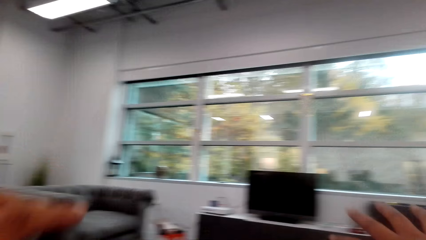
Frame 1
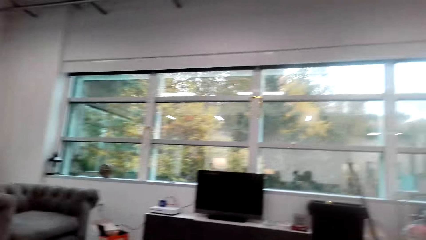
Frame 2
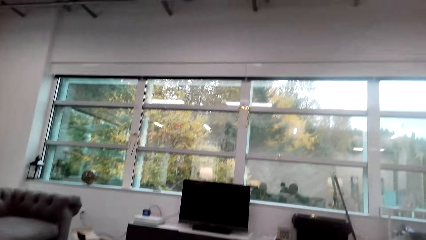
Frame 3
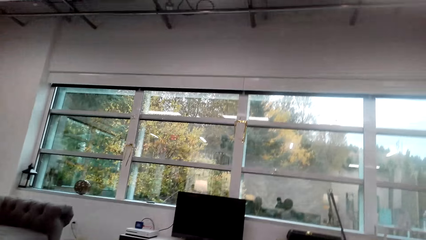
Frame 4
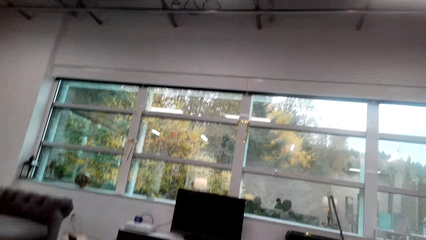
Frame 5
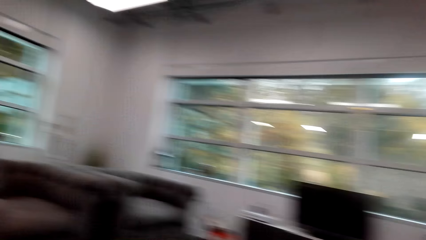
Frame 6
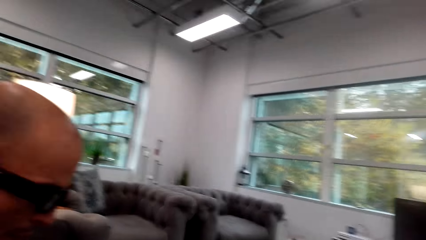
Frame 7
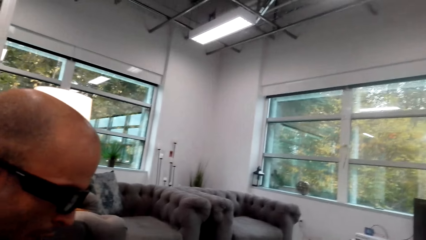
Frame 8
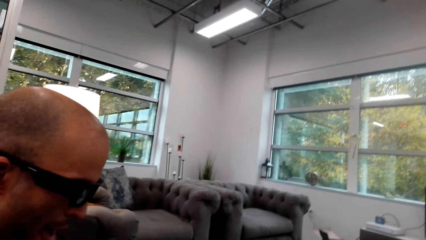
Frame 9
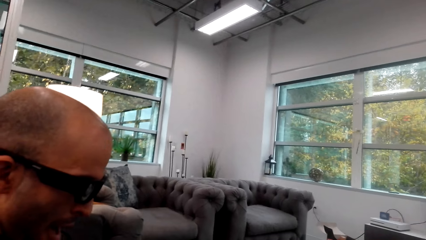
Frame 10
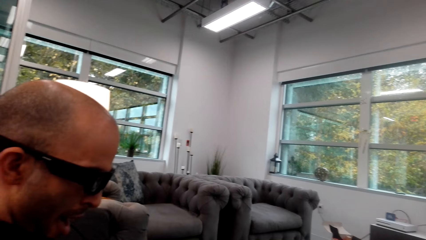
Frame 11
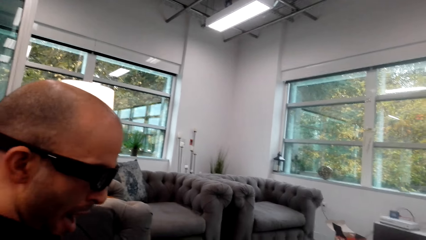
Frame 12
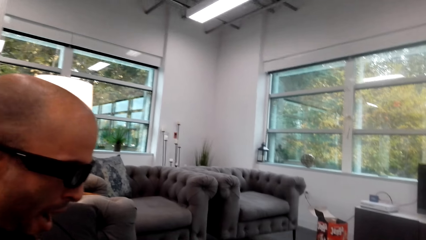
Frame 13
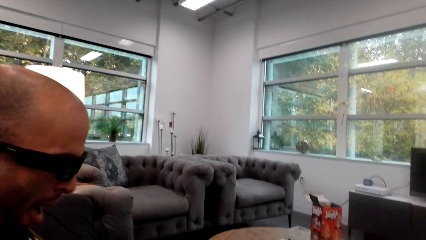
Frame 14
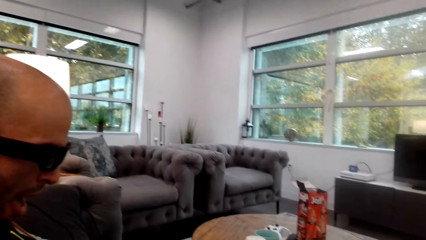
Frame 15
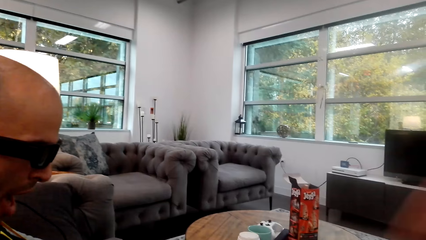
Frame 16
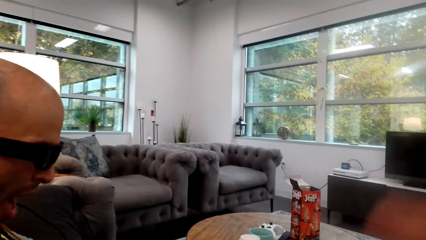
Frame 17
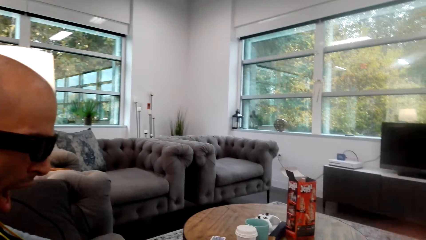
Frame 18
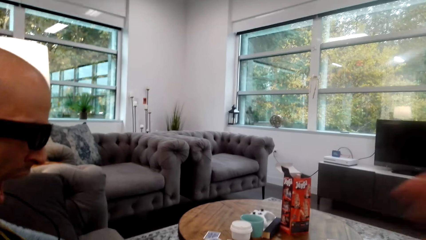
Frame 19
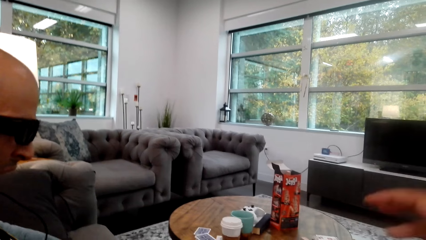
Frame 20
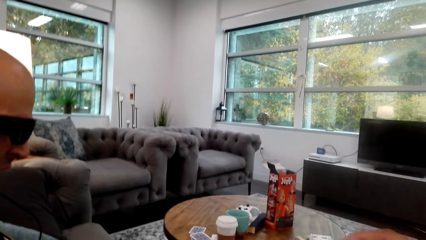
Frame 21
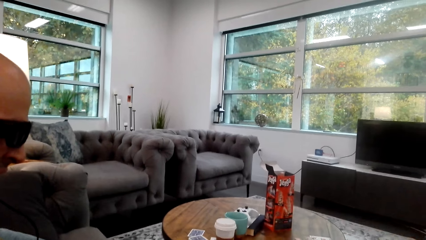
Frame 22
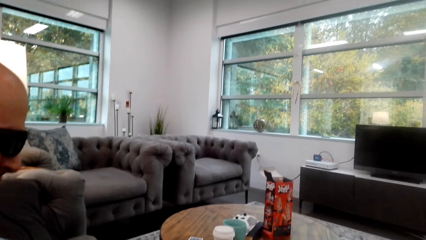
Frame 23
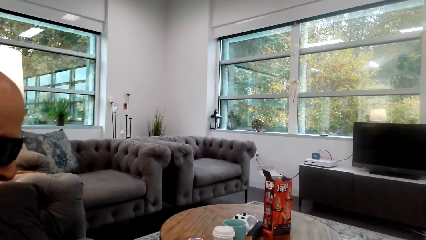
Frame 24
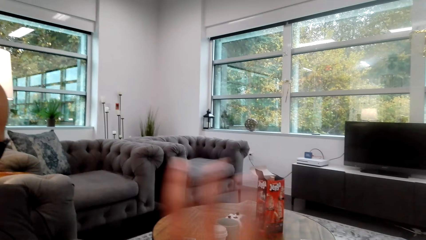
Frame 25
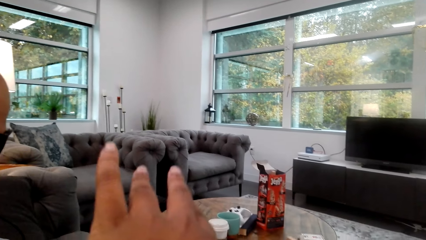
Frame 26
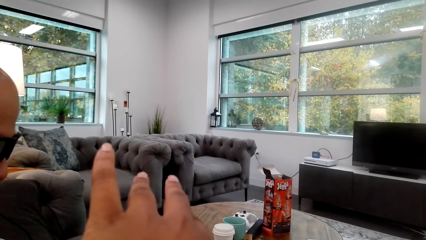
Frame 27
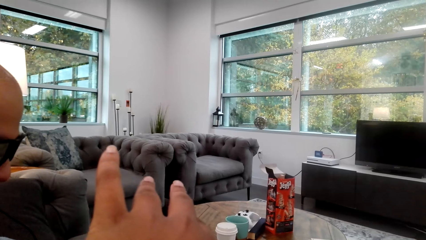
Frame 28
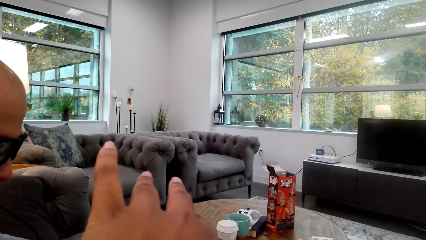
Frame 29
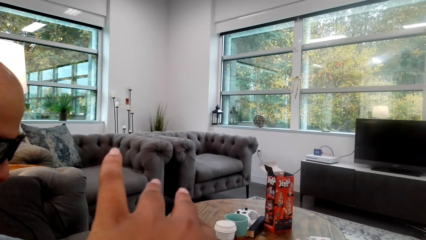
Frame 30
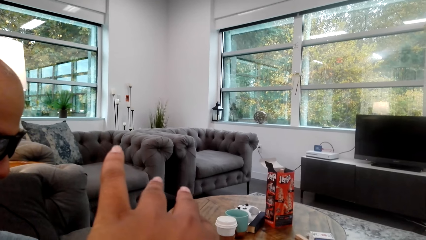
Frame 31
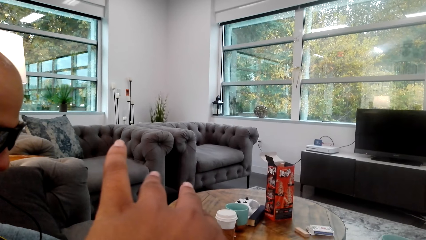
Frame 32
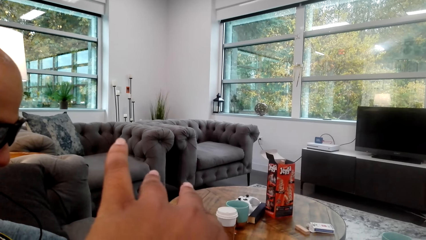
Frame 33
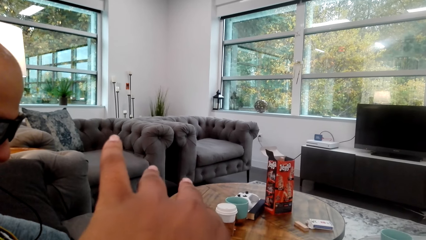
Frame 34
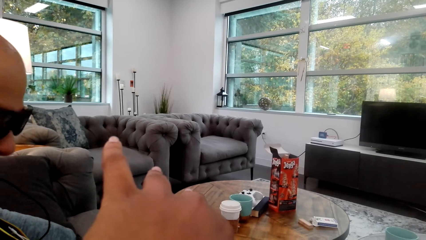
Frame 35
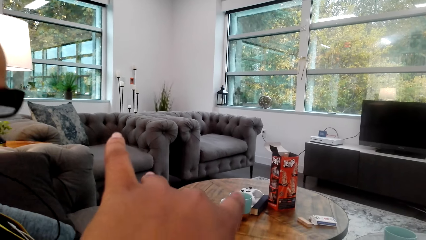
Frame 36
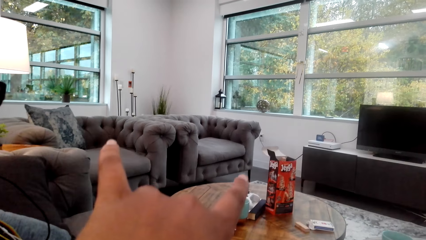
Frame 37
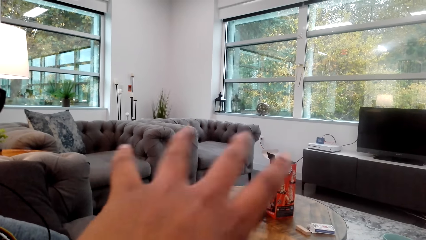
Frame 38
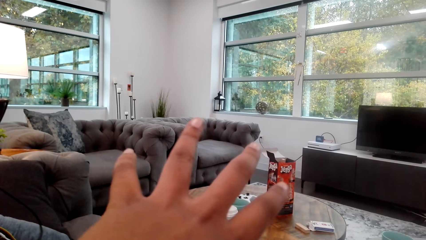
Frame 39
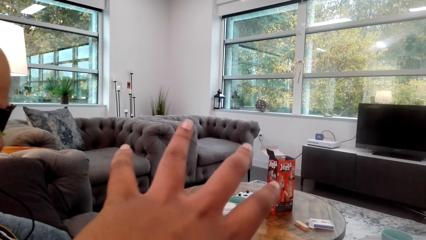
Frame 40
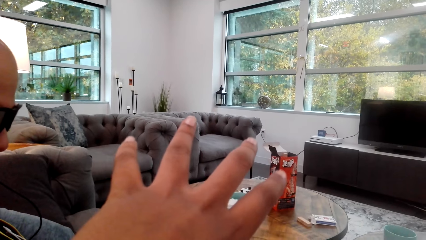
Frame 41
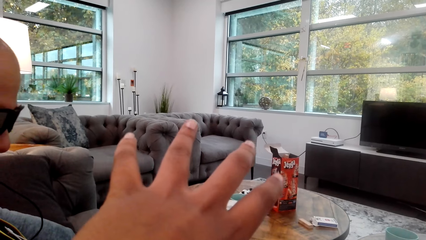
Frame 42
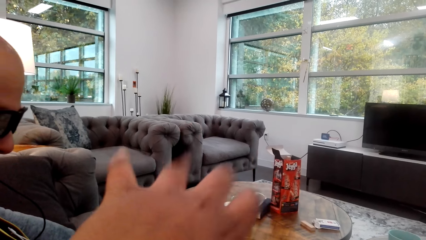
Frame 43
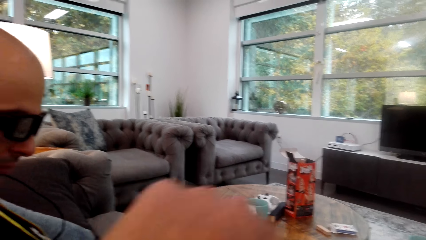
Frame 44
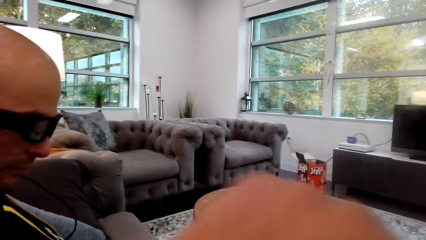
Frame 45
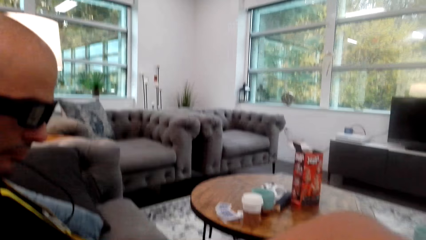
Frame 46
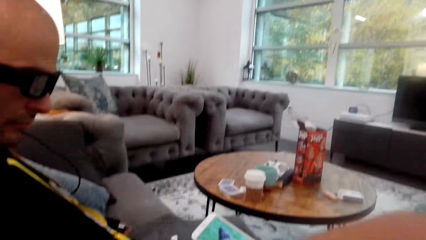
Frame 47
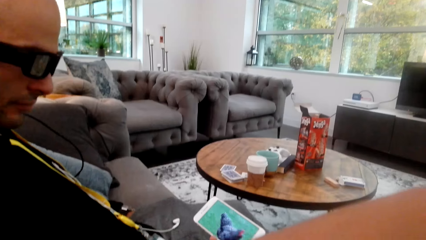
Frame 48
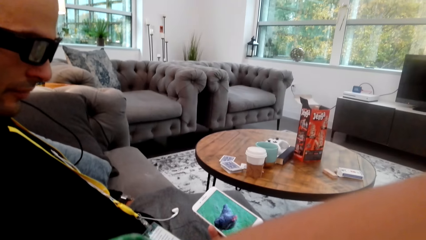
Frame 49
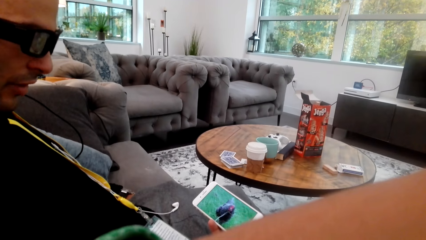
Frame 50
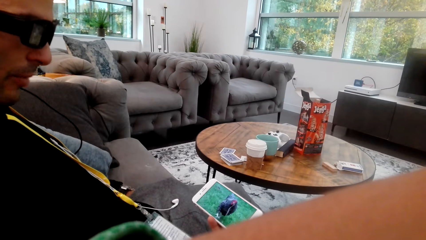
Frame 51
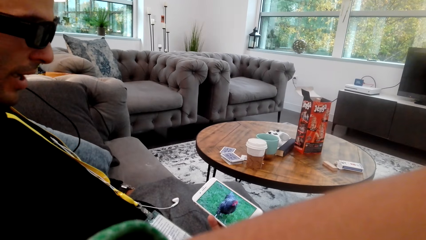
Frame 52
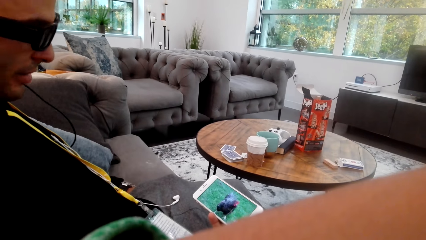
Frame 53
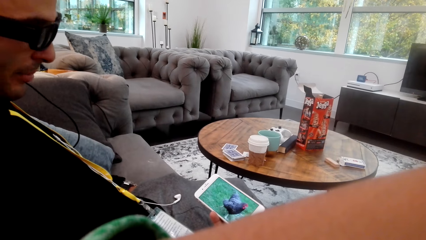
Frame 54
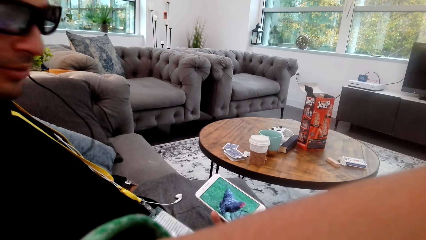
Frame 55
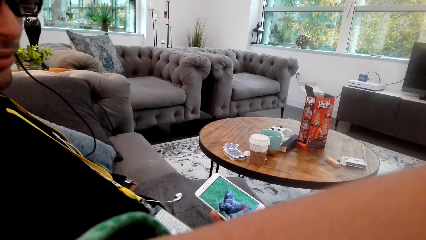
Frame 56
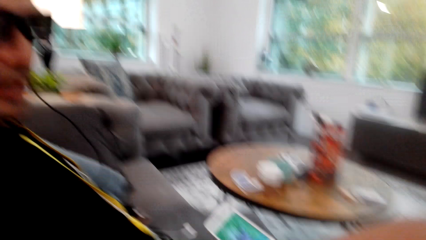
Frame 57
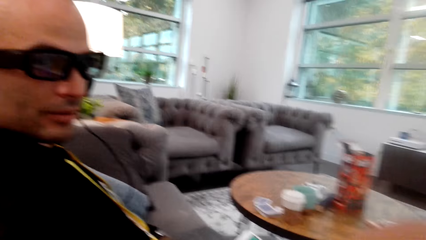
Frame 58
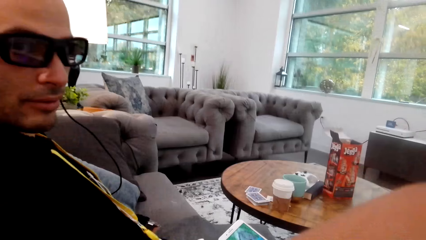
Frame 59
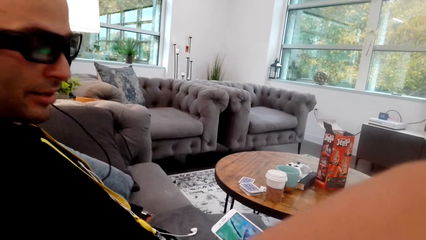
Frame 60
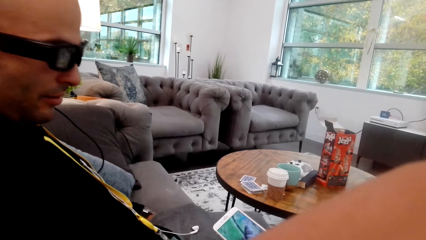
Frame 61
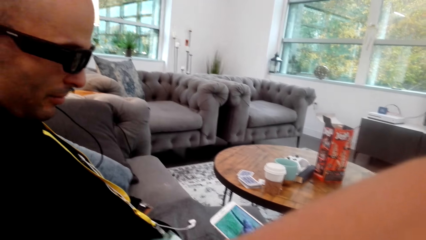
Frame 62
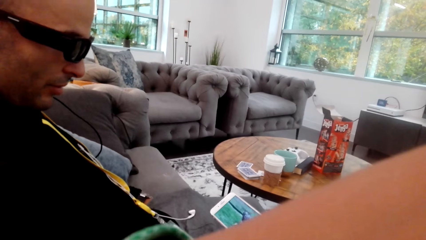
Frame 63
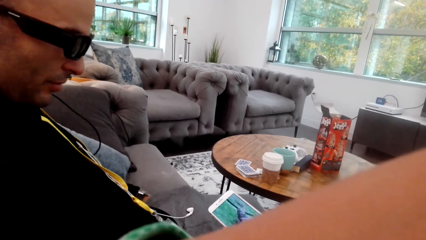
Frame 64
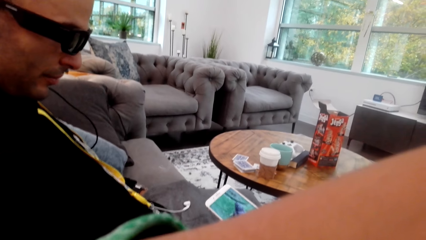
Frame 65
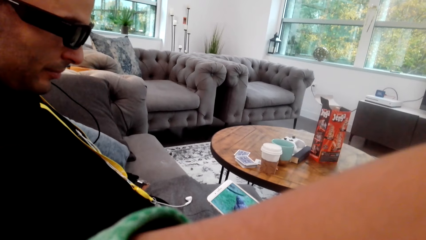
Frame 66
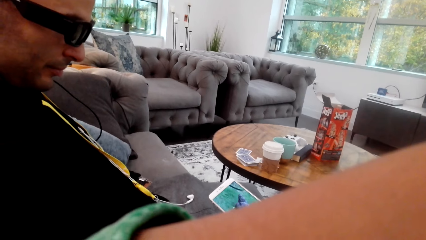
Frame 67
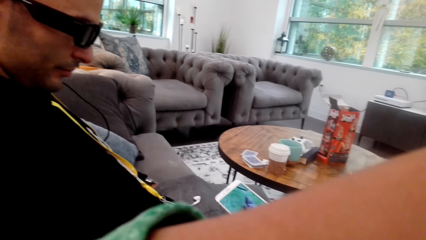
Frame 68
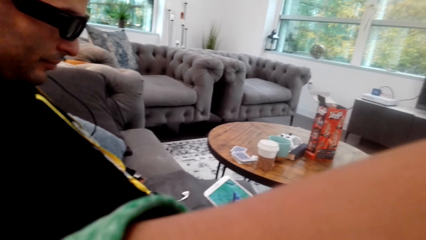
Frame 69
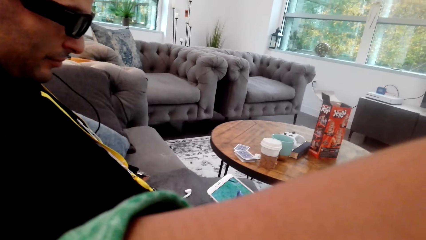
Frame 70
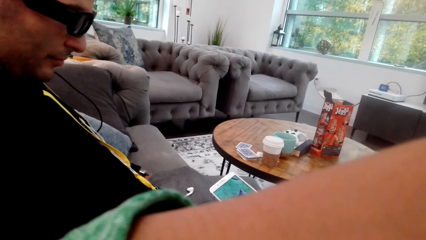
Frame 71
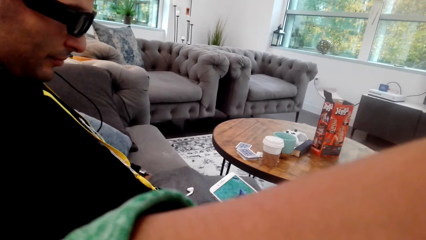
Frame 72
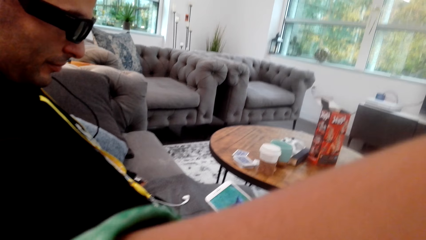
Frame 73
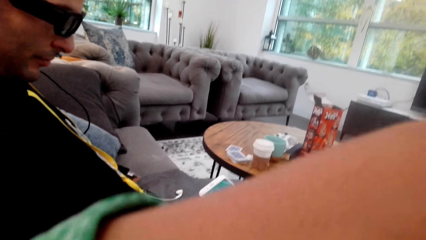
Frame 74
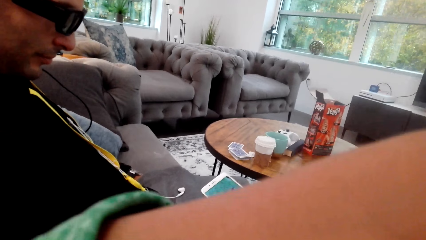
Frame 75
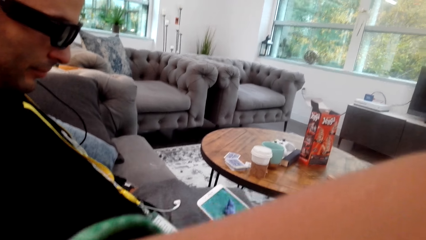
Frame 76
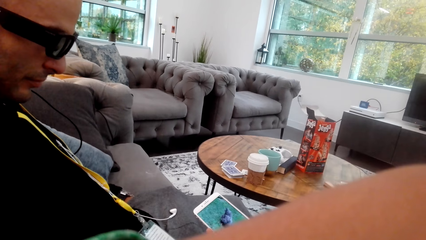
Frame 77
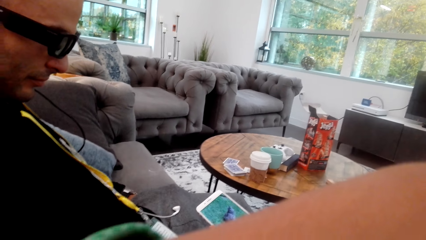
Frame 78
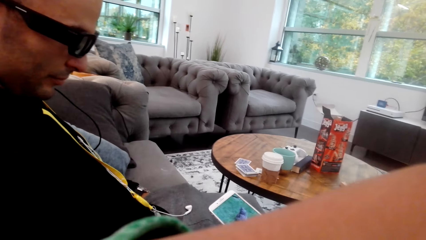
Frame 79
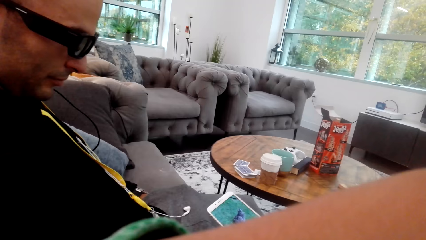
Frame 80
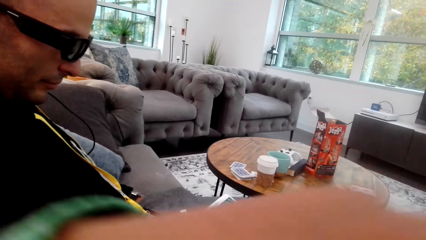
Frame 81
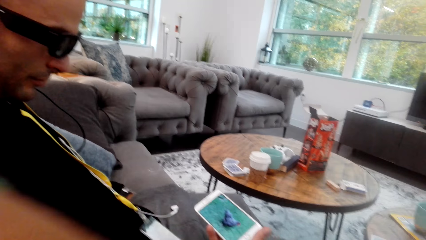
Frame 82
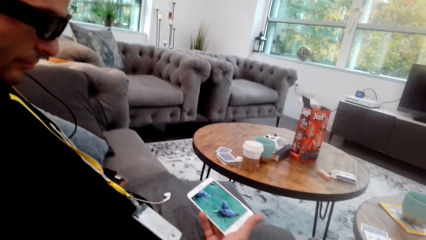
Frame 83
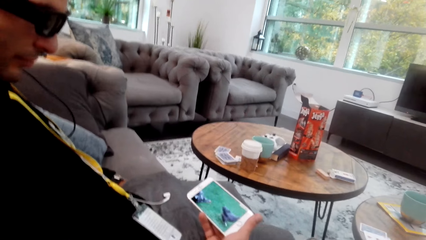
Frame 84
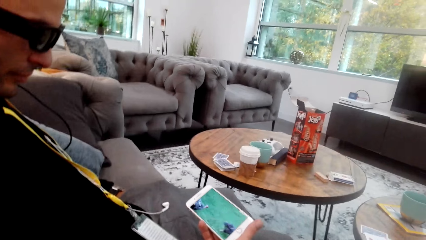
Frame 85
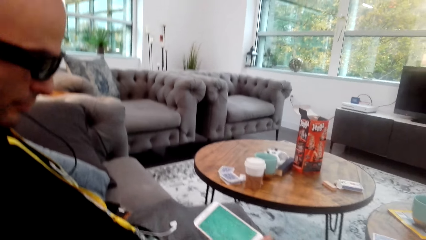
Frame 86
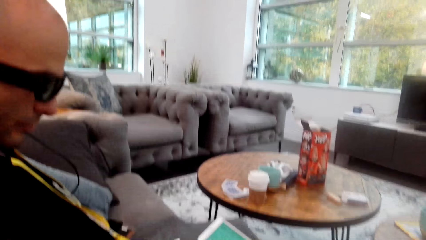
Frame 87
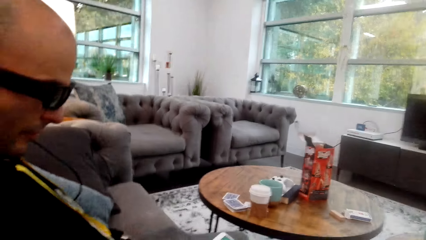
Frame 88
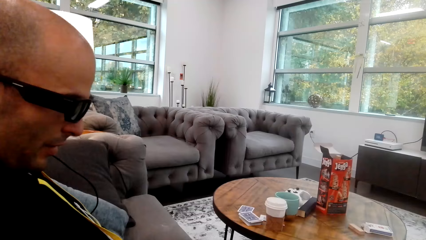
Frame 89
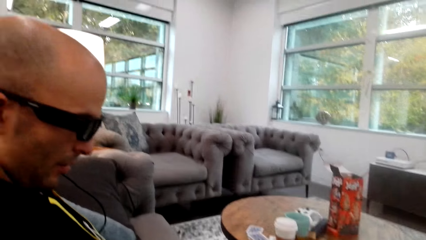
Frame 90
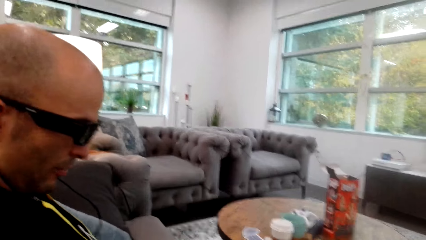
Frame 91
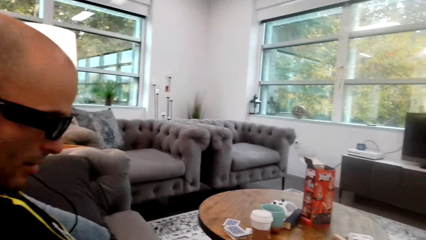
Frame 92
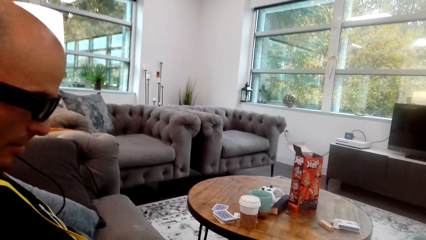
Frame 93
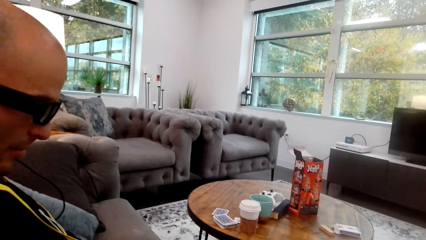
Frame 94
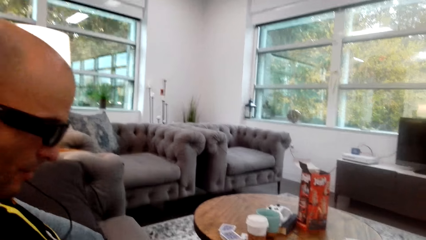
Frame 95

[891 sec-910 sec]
The camera wearer looks around. She stretches her fingers. A man watches a clip on a phone.
